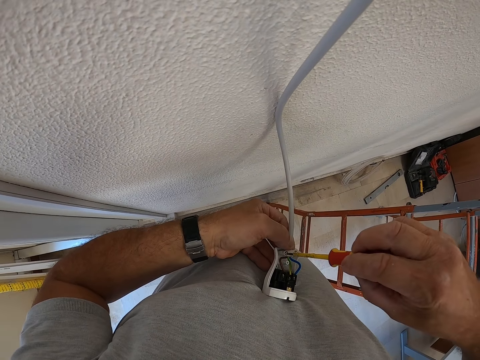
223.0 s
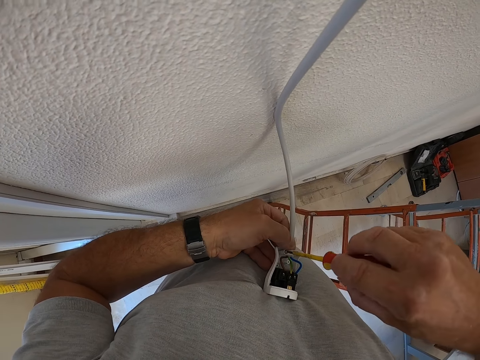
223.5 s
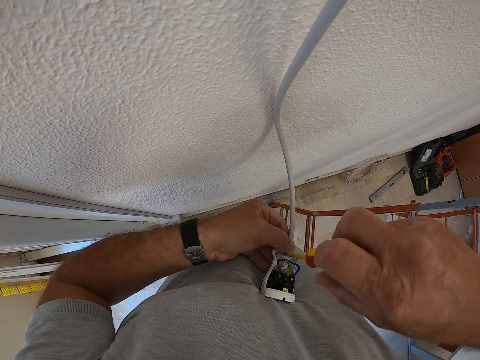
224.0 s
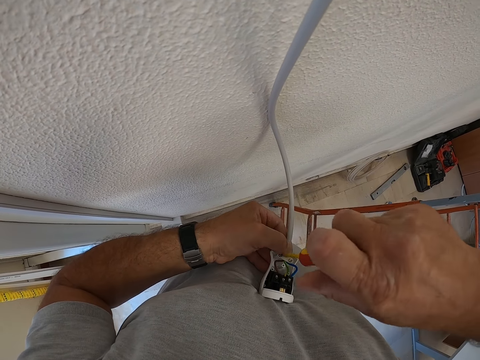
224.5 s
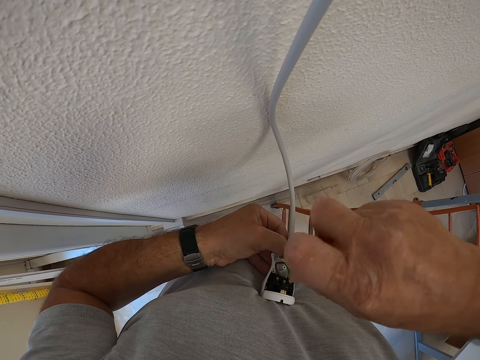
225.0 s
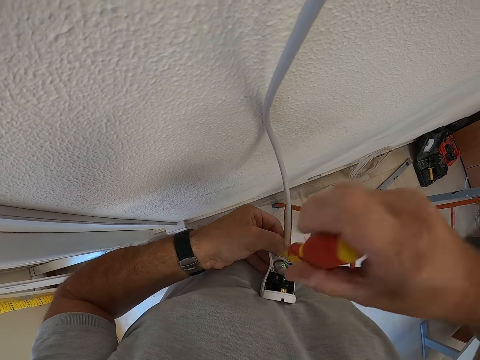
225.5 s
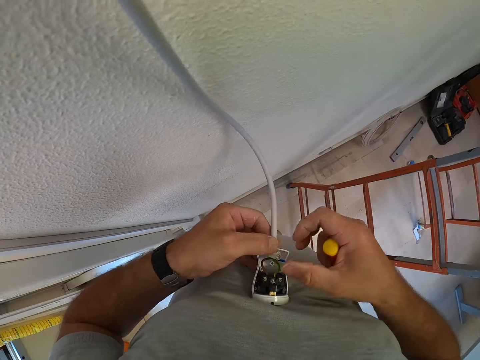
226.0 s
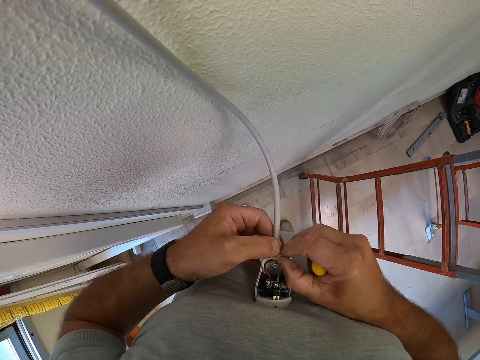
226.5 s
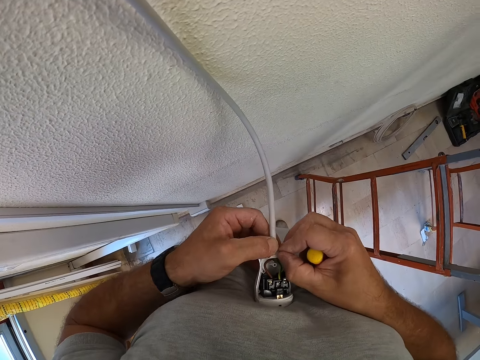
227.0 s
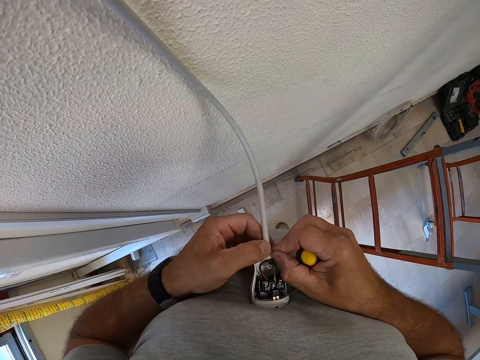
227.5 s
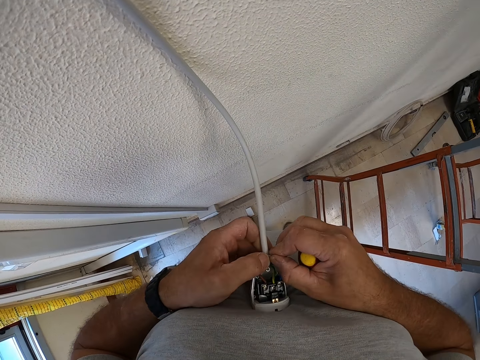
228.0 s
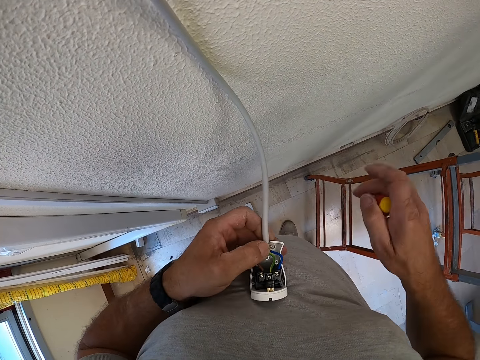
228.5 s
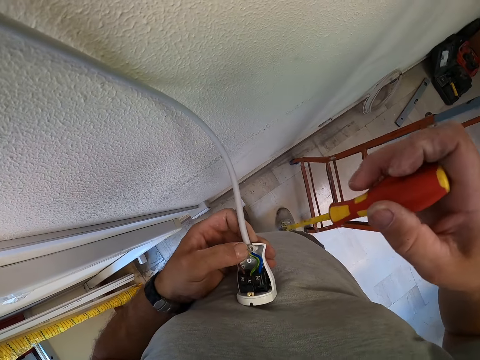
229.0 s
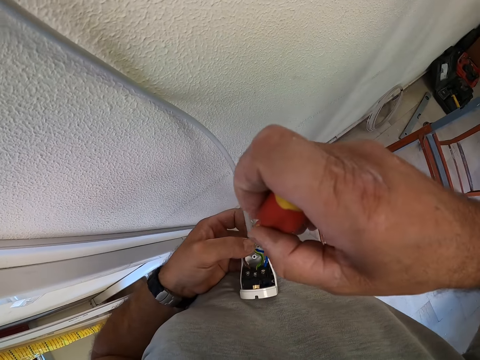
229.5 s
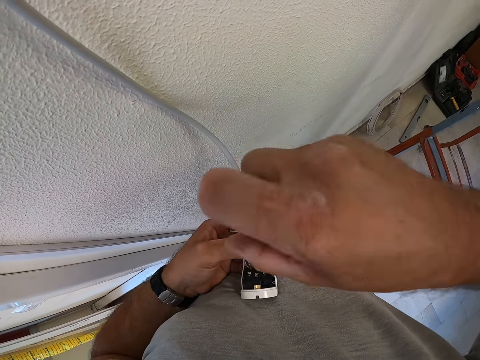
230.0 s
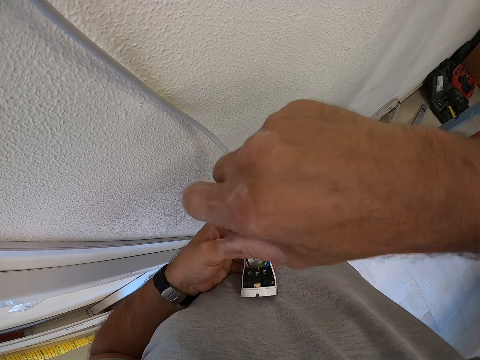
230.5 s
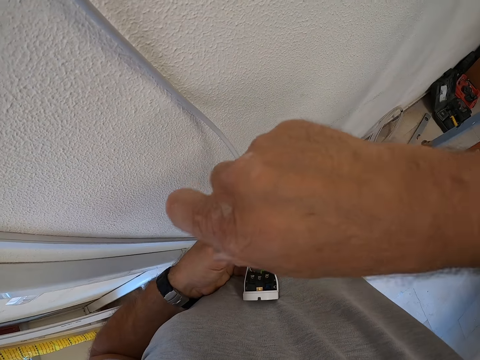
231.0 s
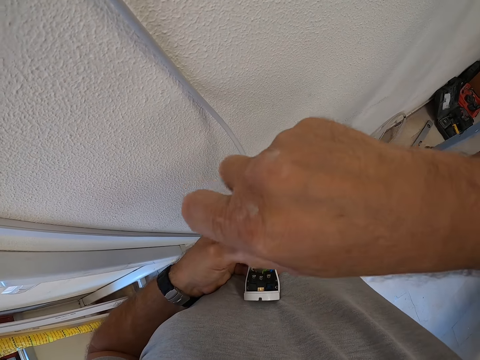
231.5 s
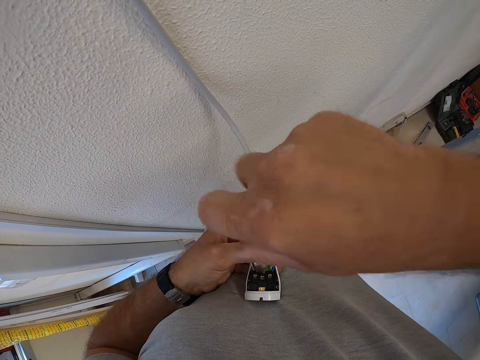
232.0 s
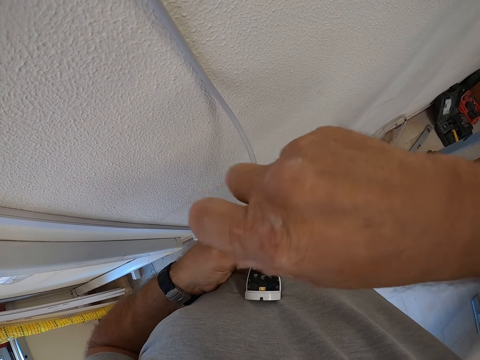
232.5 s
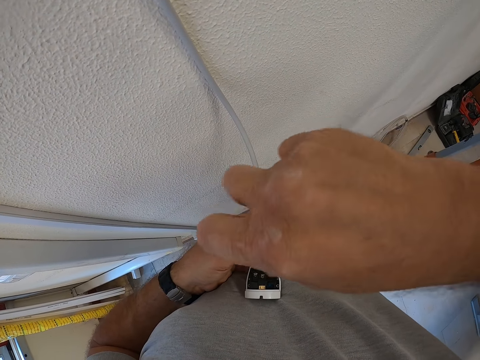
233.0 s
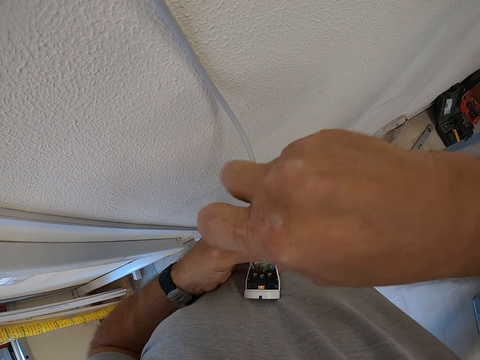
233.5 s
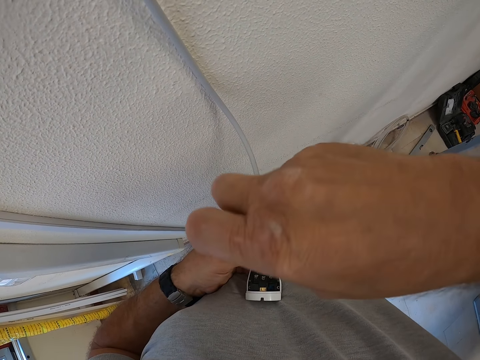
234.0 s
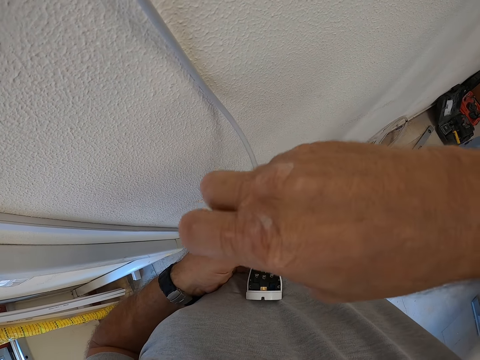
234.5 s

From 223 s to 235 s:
The camera wearer tightens the cable grip to the plug with the screwdriver. They adjust the wire in the plug. They hold the cable. They tighten the cable grip to the plug with the screwdriver.

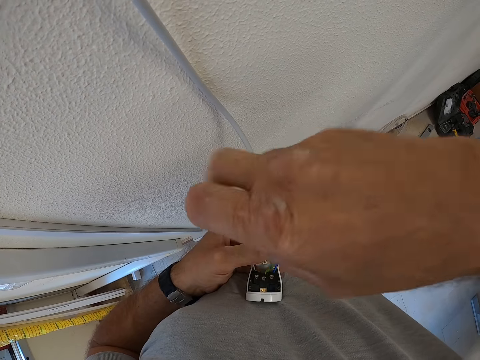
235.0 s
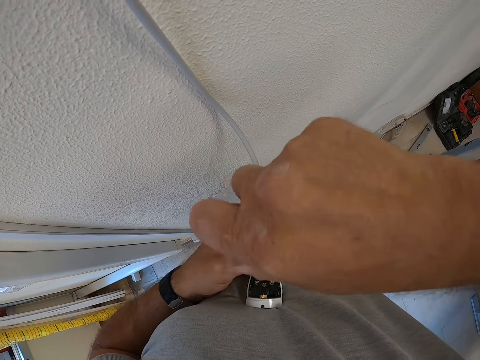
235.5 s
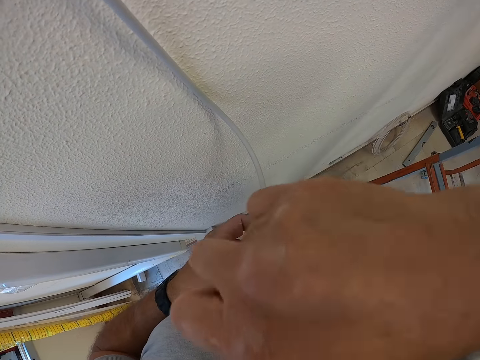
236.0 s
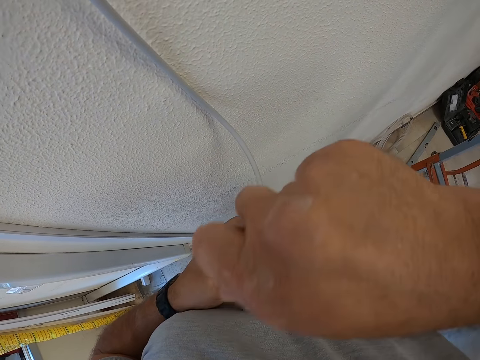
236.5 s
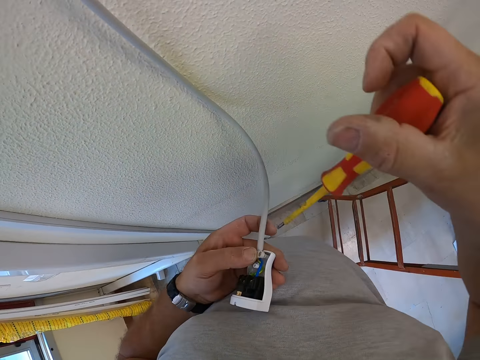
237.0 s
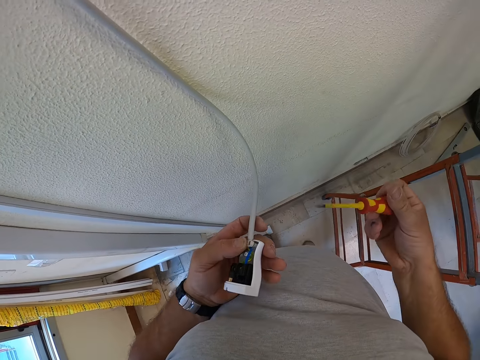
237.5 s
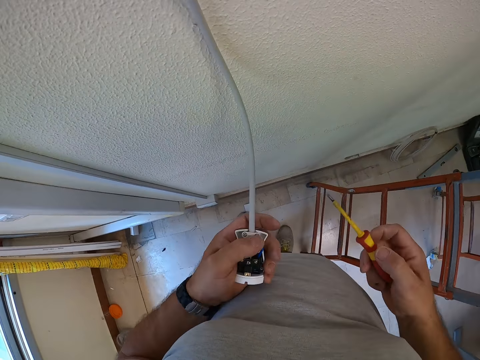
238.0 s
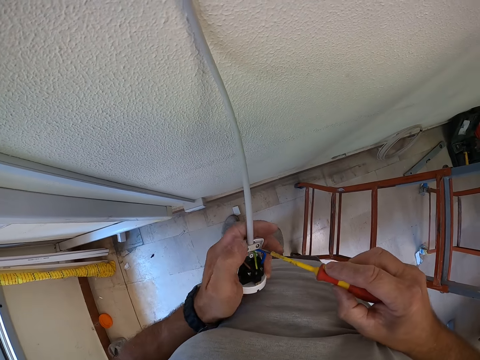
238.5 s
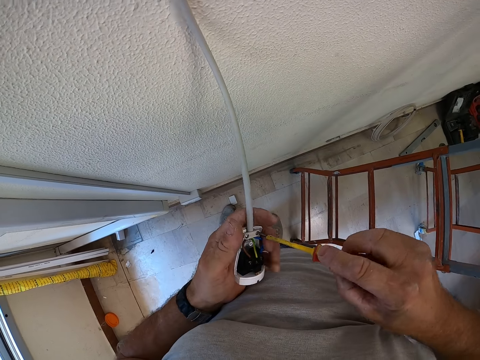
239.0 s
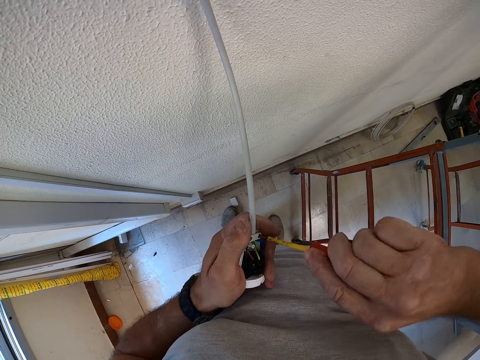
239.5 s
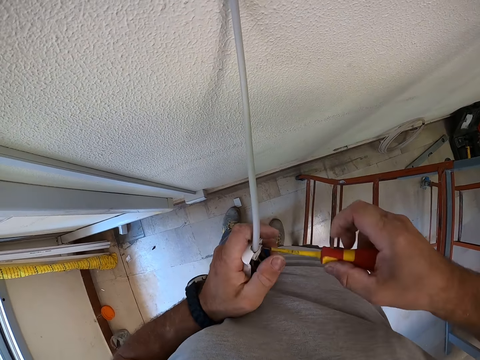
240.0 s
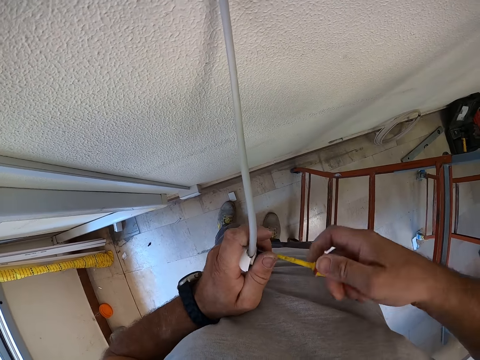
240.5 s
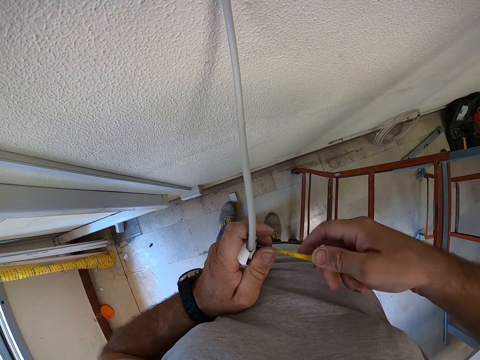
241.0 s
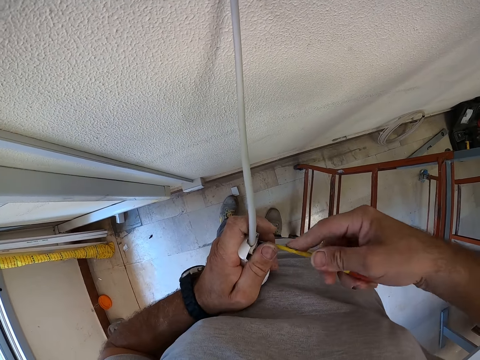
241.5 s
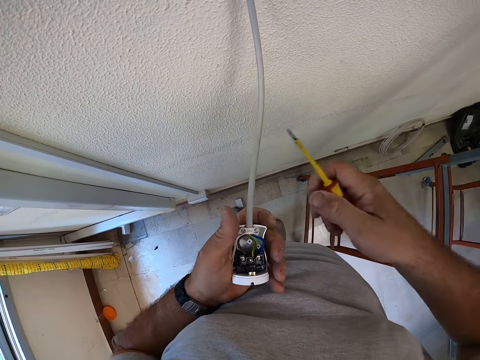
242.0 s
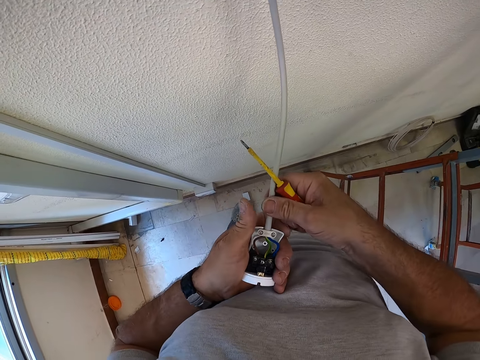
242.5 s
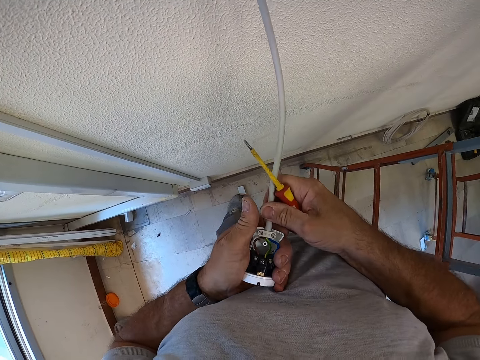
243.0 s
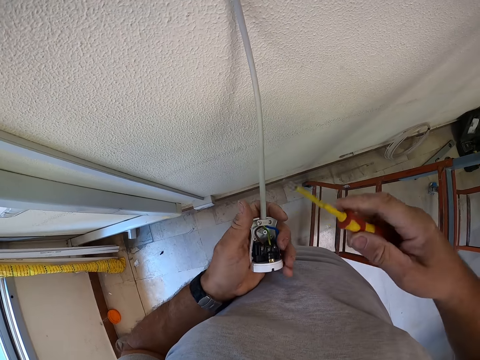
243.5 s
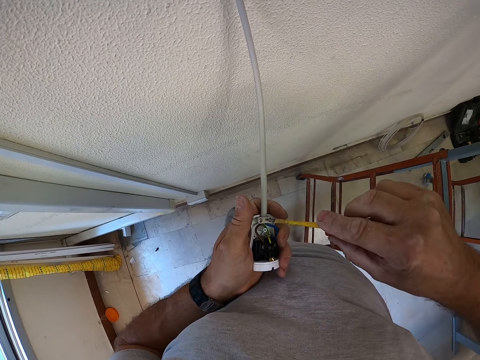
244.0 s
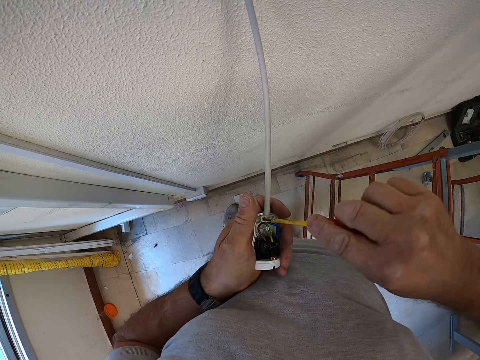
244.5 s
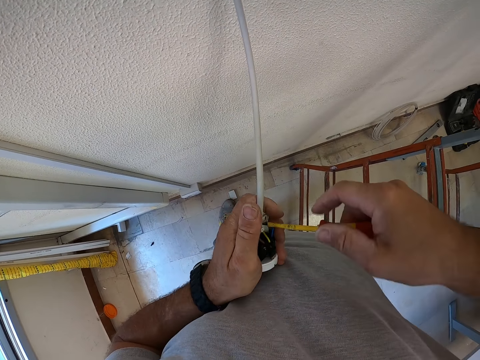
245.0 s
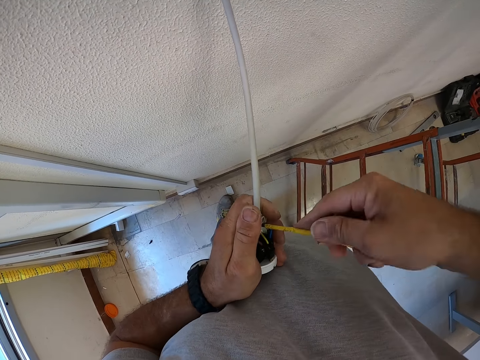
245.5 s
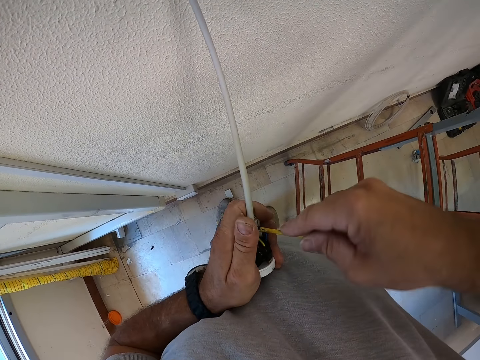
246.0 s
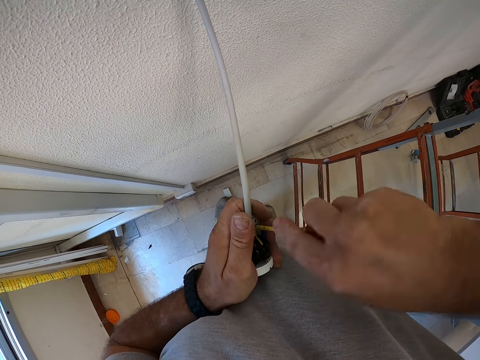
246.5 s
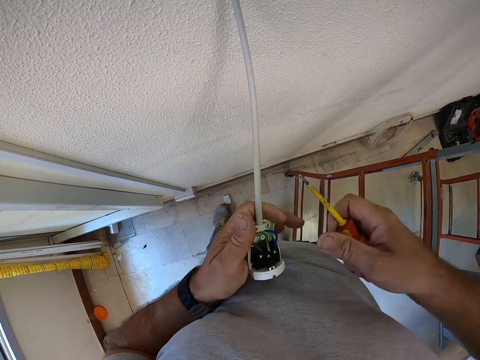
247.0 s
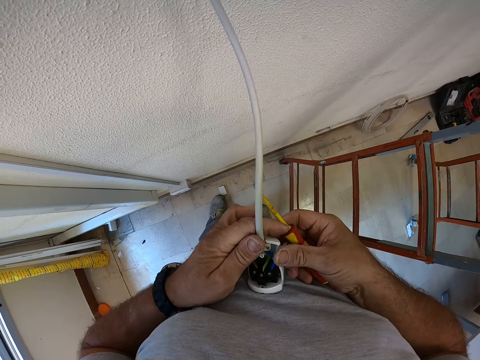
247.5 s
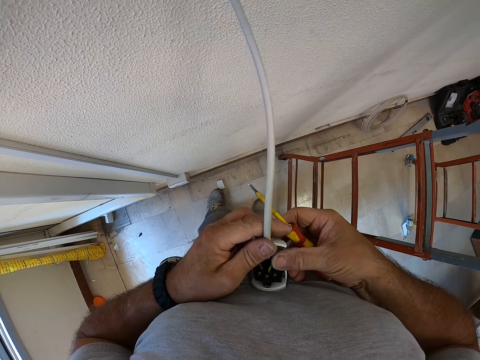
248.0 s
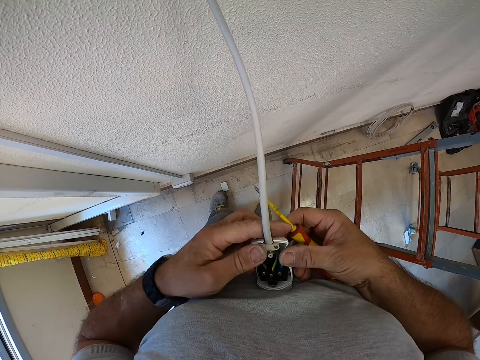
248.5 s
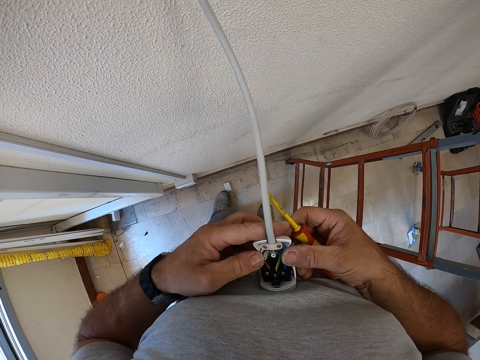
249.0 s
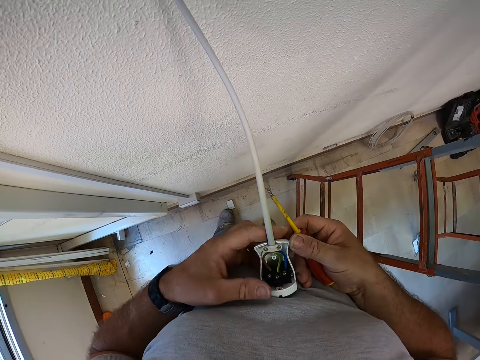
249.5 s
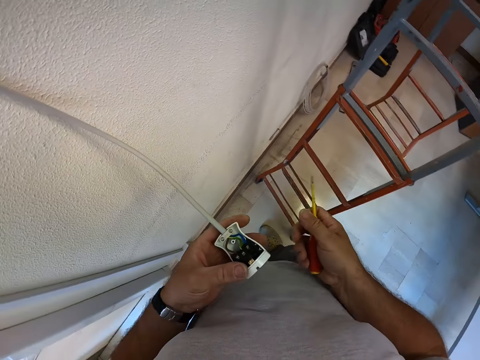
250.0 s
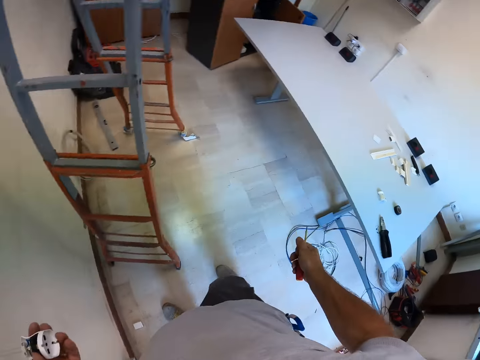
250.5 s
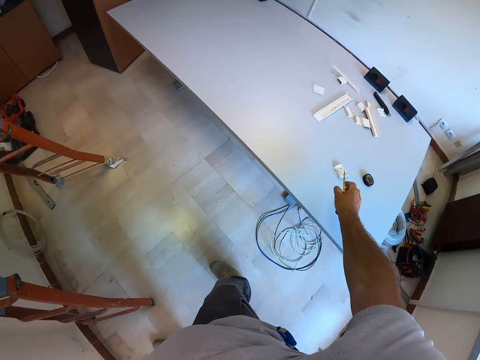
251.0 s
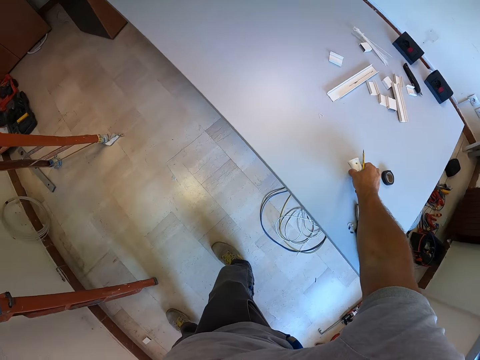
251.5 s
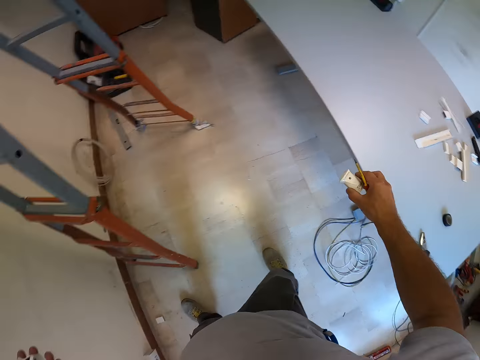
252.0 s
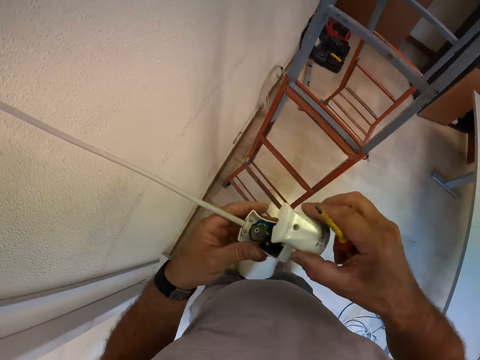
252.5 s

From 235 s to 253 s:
The camera wearer holds the screwdriver. They hold the bulb connector. They tighten the screw. They adjust the wire. They hold the cable. They press the cable on the bulb connector. They tighten the plug with the screwdriver. They hold the bulb connector with both hands. They hold the bulb connector with one hand. They pick up the plug base from the table.
